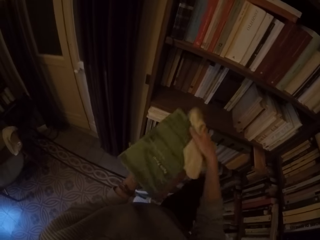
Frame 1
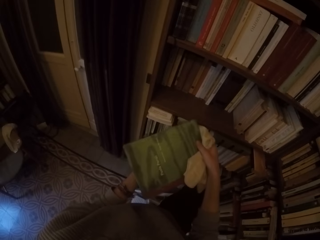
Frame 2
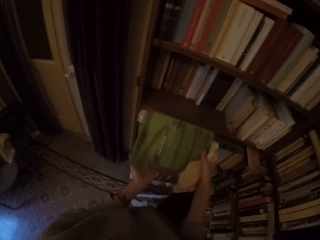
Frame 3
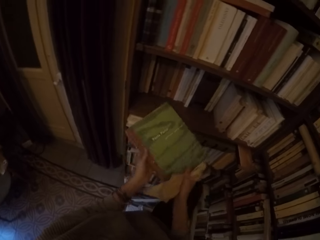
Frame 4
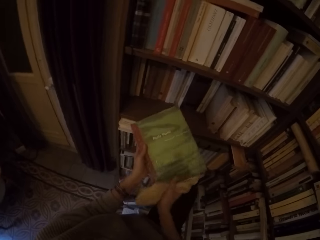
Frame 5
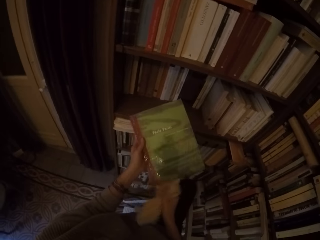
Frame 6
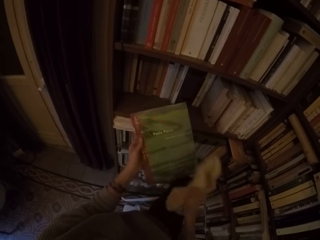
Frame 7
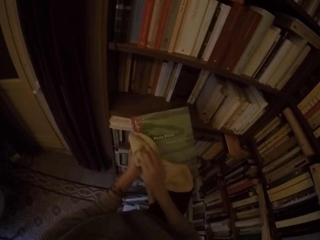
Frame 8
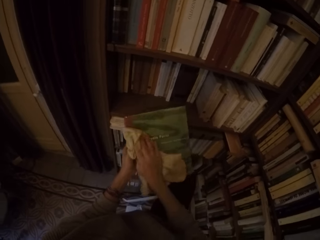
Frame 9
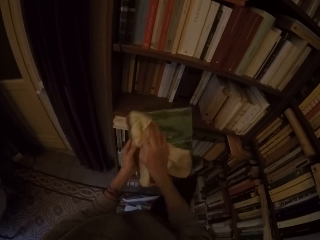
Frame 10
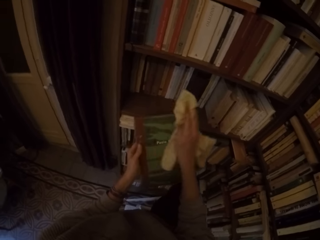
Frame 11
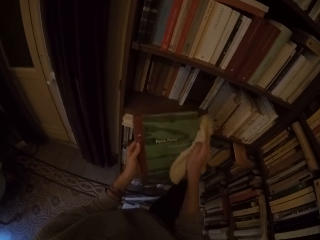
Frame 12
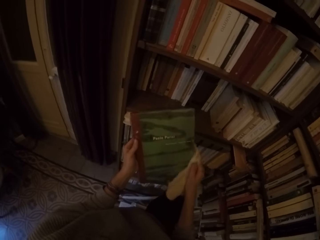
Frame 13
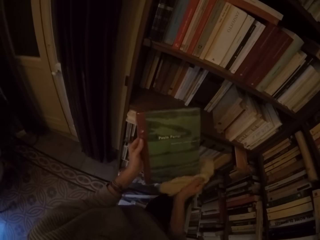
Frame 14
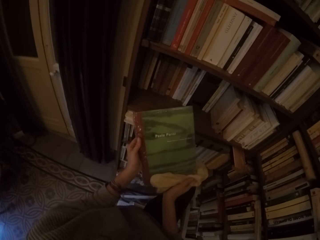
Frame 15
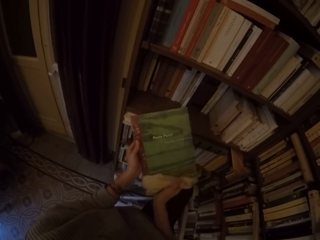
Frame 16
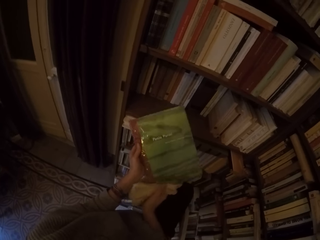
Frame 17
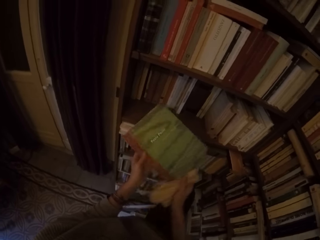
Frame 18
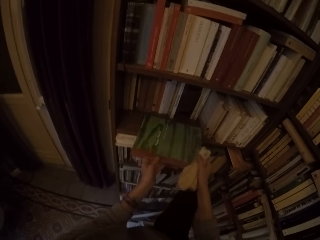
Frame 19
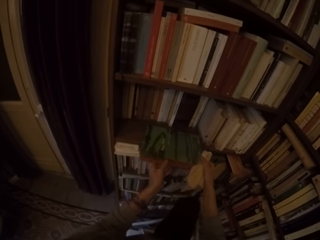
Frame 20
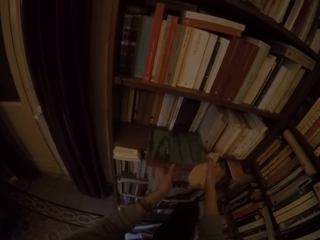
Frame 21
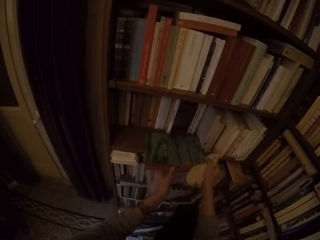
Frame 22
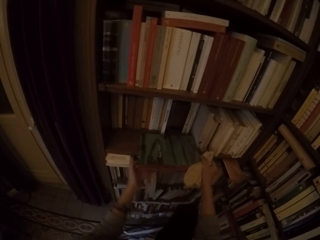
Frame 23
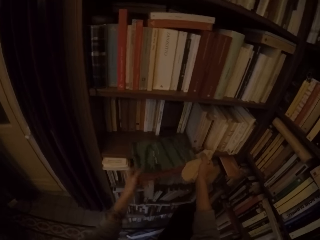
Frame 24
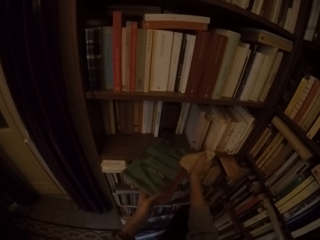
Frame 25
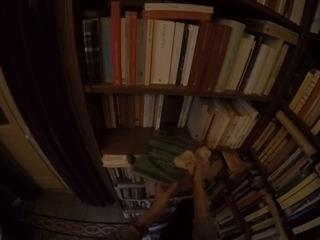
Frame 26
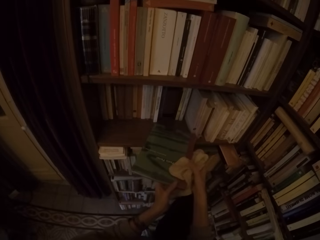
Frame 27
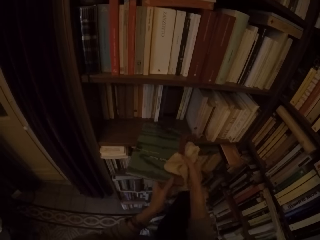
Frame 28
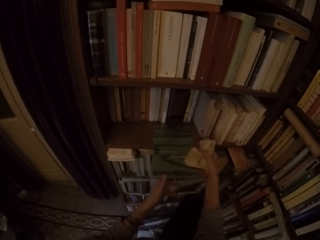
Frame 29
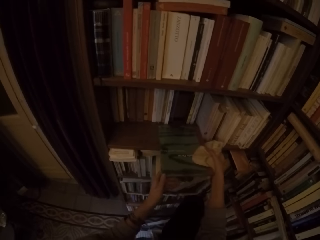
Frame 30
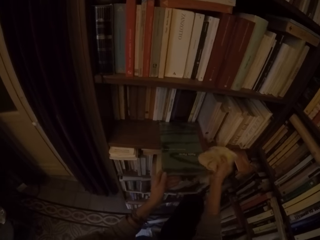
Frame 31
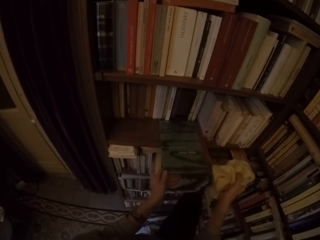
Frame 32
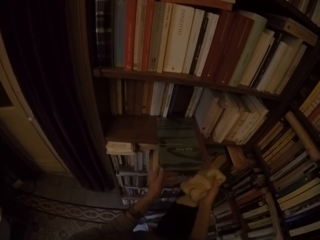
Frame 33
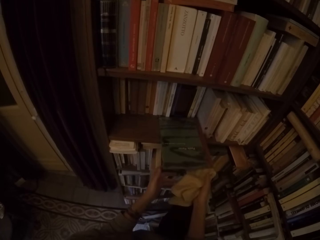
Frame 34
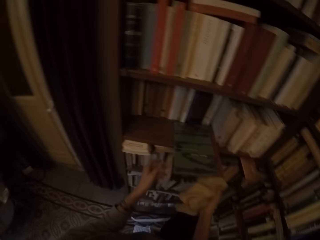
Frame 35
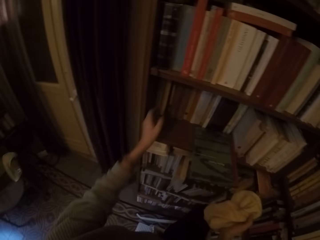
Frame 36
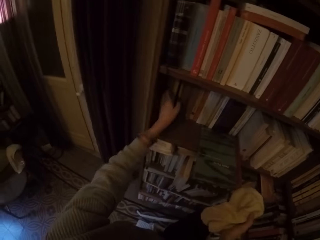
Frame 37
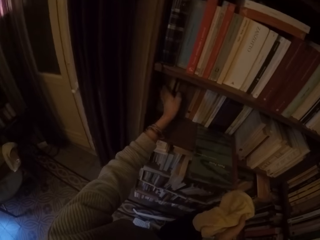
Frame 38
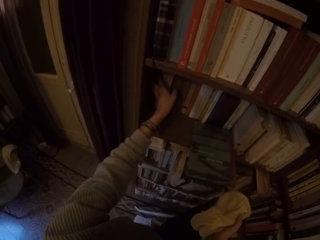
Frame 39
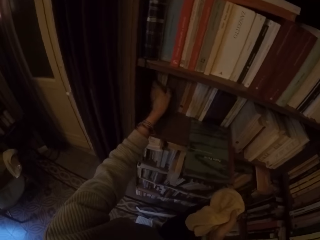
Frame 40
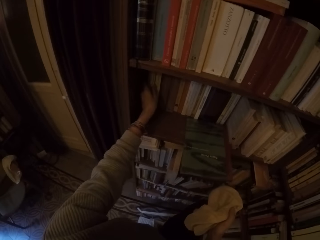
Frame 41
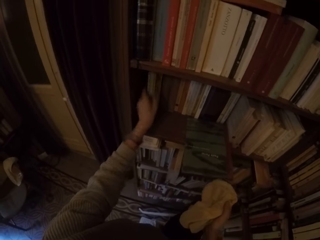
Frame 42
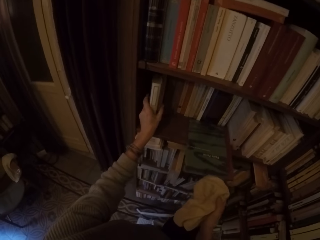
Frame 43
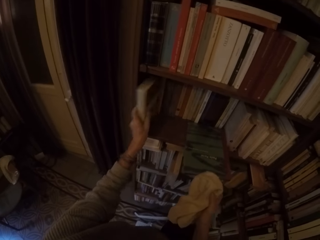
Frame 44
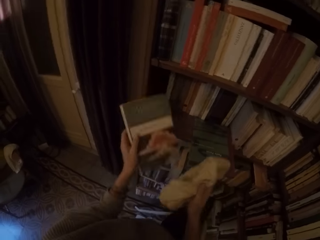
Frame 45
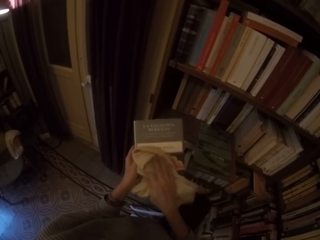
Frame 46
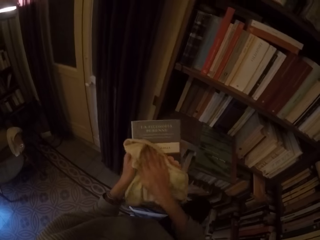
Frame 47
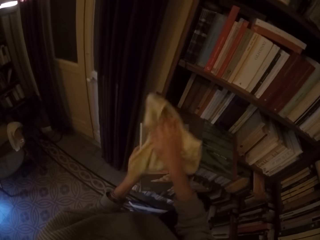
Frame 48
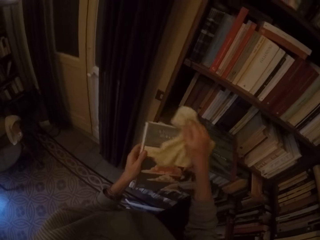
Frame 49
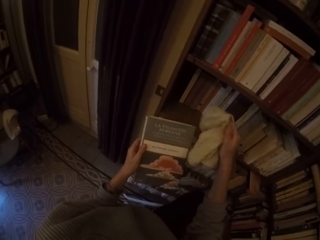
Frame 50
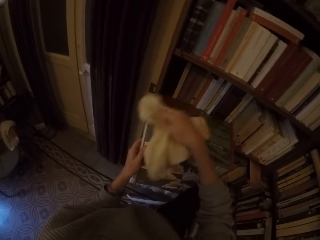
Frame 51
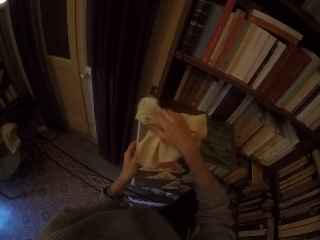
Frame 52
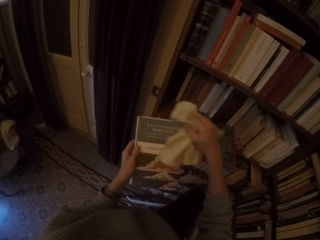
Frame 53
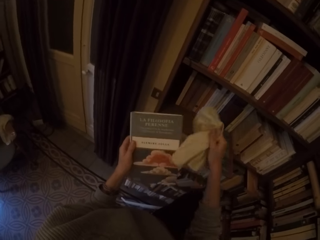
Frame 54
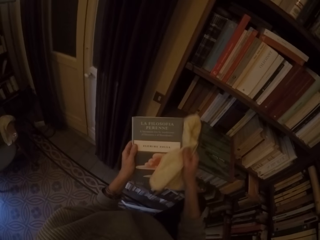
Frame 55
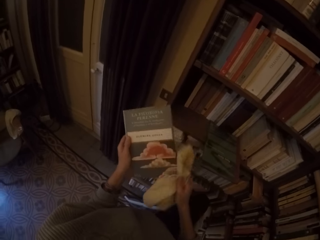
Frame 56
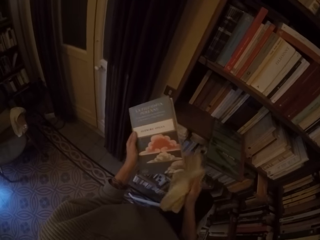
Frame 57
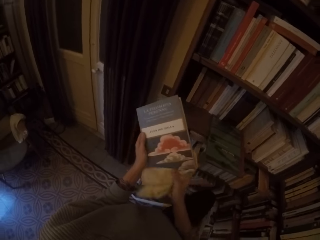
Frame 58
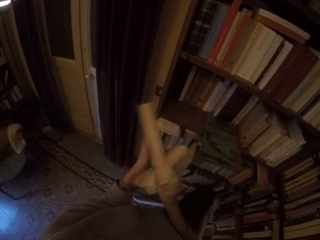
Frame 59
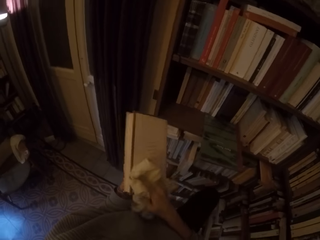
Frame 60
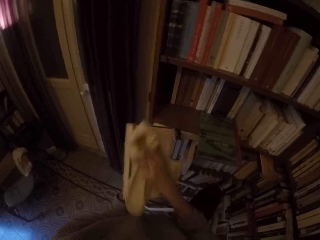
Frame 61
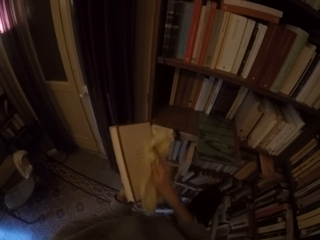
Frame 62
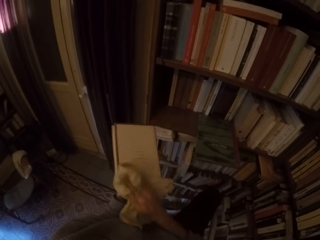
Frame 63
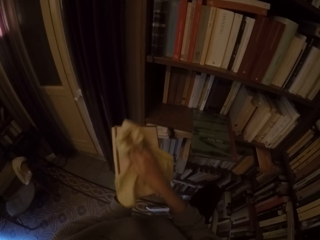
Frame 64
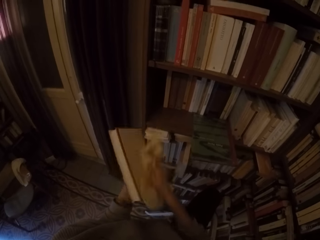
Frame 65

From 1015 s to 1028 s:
The camera wearer wipes a book. He puts the book on the shelf with both hands. He picks another book from the shelf with his left hand. He wipes the book with the towel in his right hand.

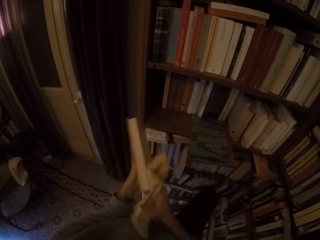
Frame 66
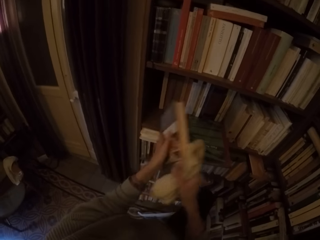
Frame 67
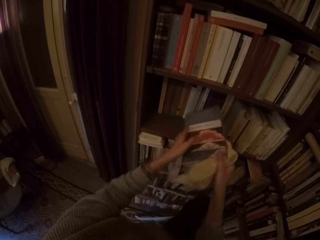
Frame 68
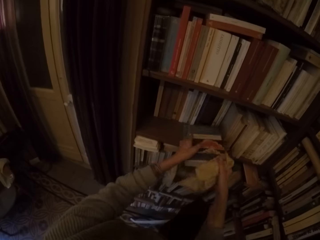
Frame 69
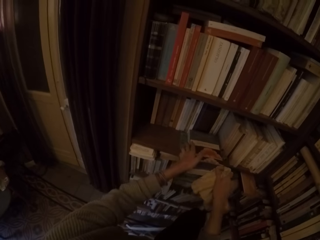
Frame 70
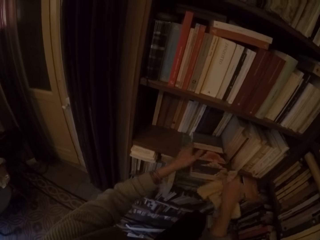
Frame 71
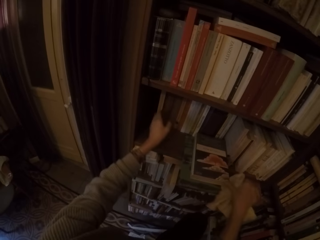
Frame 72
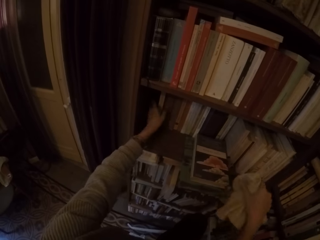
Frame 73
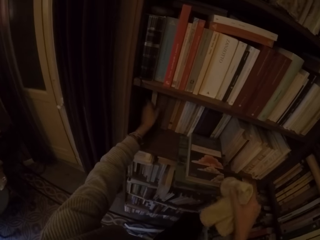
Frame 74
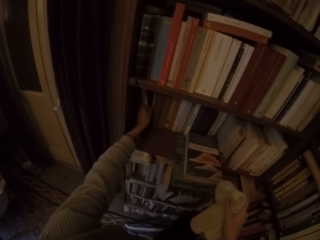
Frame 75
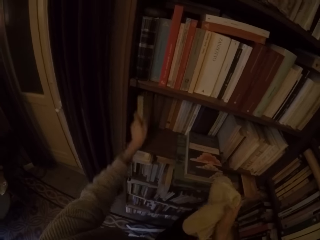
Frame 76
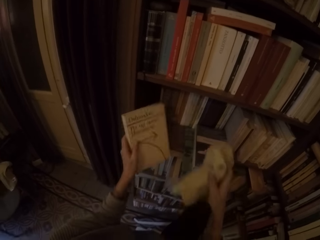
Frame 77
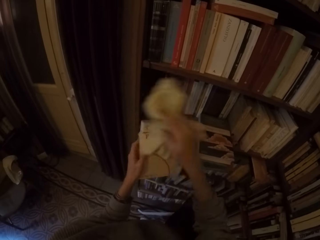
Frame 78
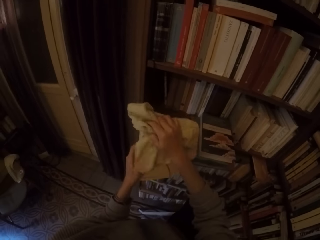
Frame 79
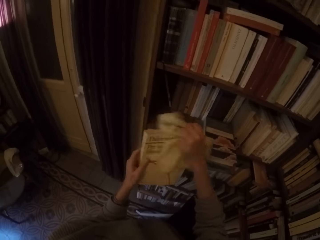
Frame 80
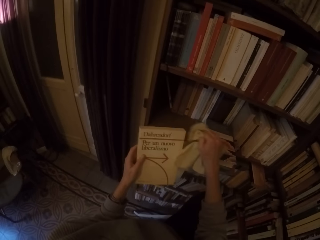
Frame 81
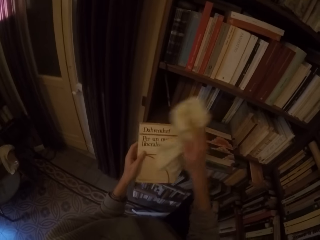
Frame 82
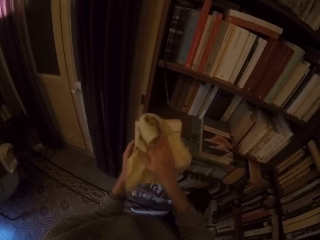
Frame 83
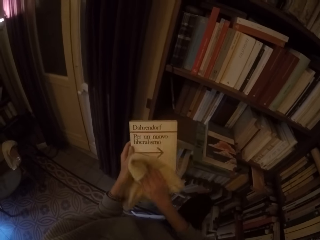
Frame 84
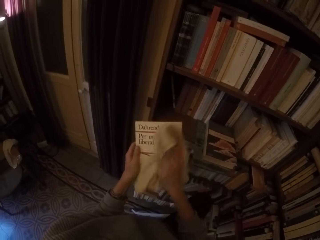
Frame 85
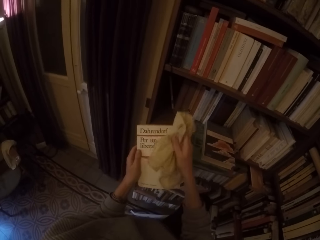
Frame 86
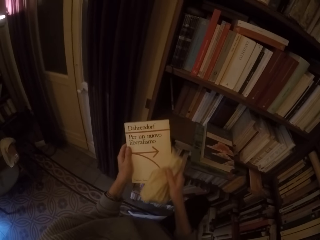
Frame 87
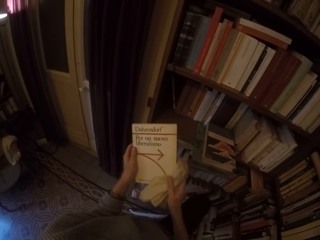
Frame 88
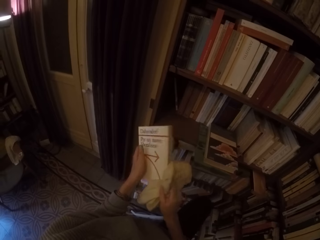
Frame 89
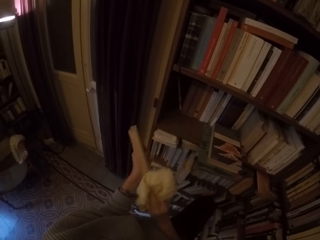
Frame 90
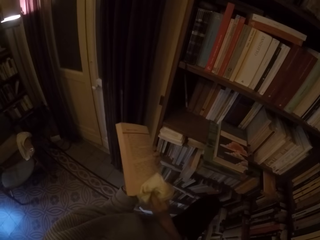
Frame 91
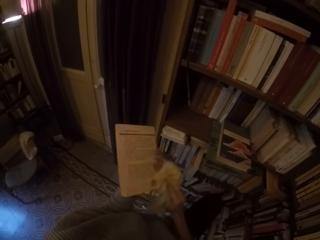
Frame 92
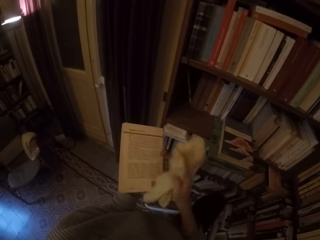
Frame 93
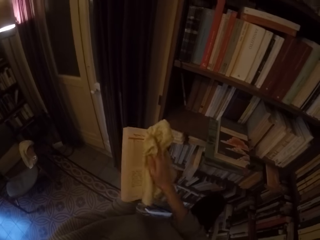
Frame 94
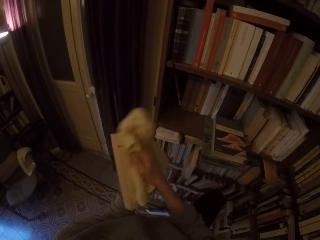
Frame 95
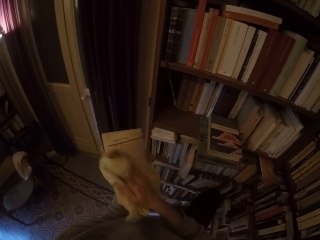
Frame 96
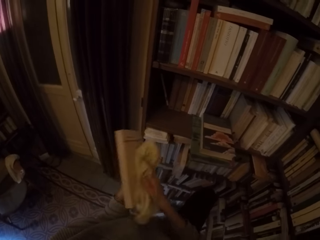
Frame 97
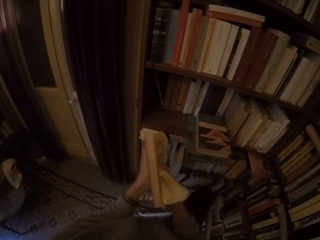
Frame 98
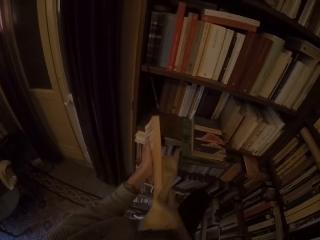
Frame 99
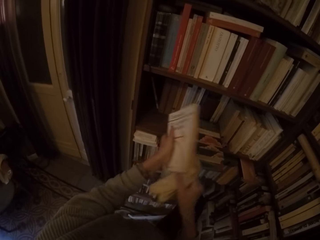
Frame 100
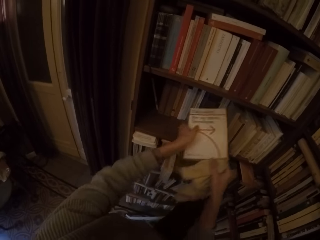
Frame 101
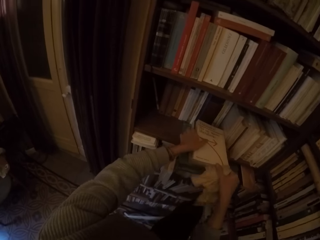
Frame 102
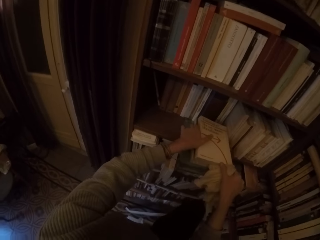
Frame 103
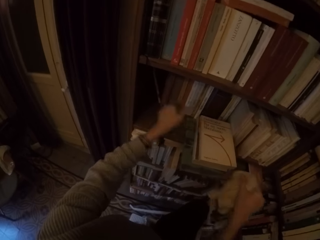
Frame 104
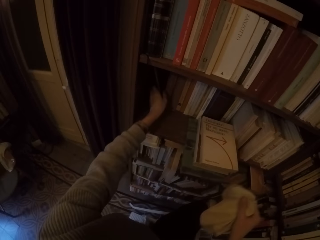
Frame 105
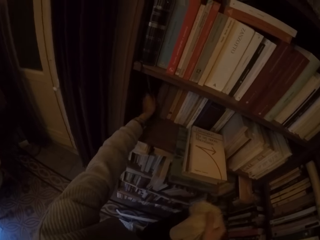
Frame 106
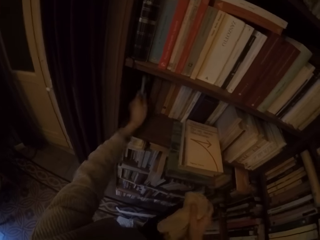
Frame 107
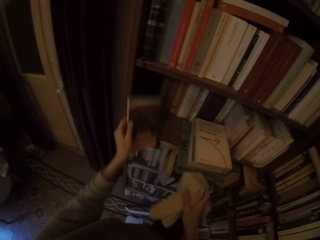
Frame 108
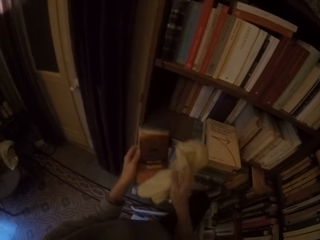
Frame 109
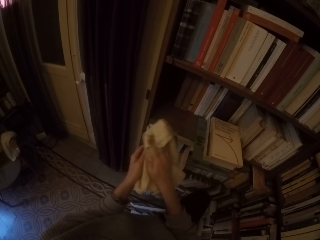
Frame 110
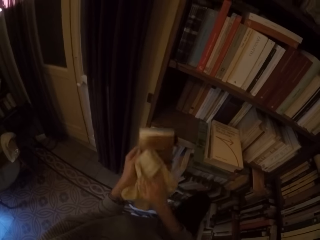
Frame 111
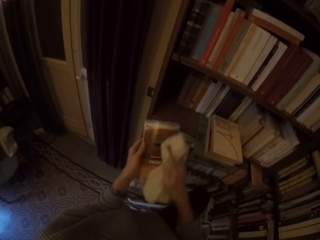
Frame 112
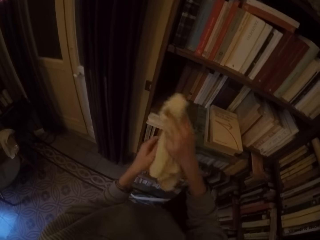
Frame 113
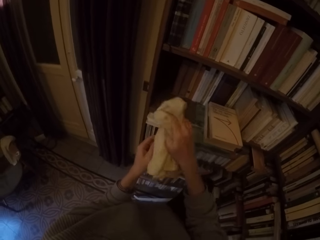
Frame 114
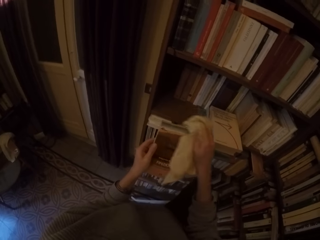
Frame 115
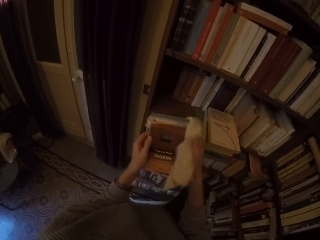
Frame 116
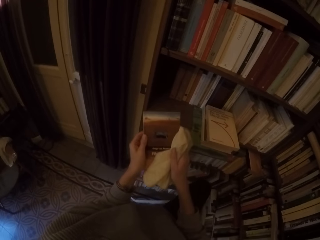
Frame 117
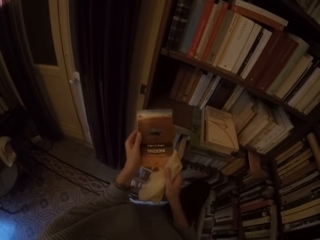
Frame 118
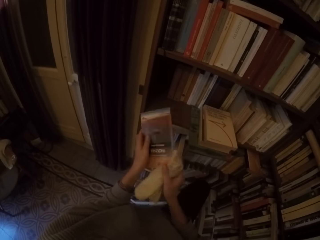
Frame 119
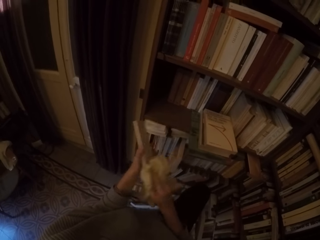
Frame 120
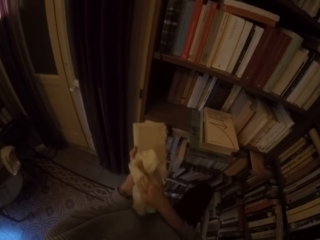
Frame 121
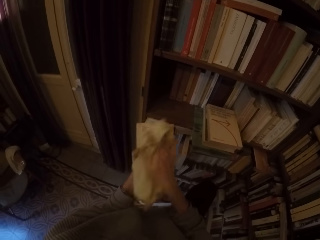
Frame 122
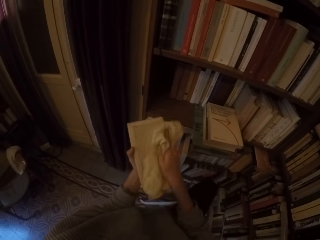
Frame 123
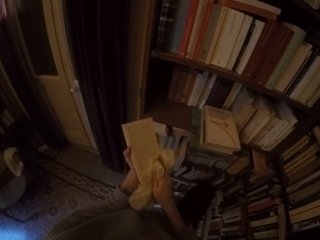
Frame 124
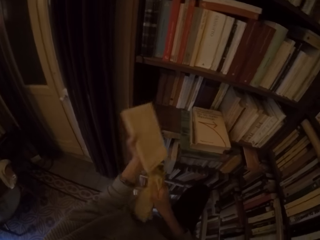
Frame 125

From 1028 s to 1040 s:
The camera wearer puts the book on the shelf with both hands. He picks another book from the shelf with his left hand. He wipes the book with the towel in his right hand. He puts the book on the shelf with both hands. He picks another book from the shelf with his left hand. He wipes the book with the towel in his right hand.
